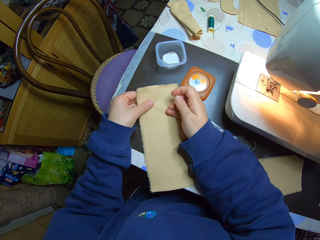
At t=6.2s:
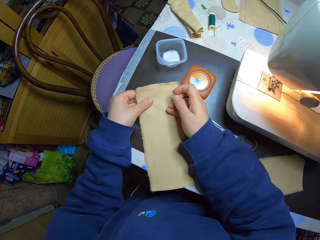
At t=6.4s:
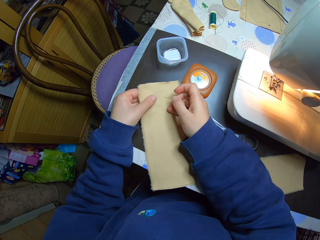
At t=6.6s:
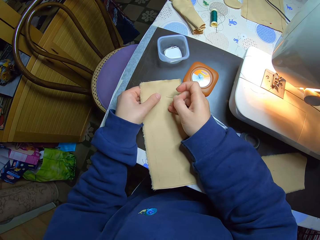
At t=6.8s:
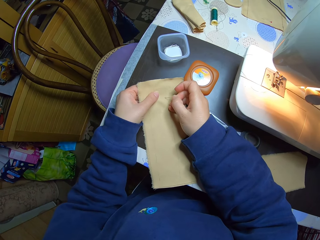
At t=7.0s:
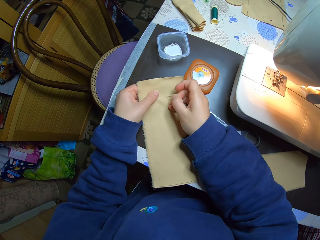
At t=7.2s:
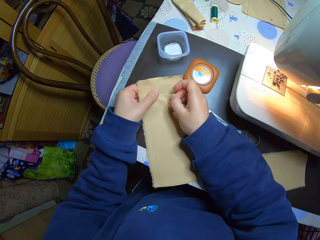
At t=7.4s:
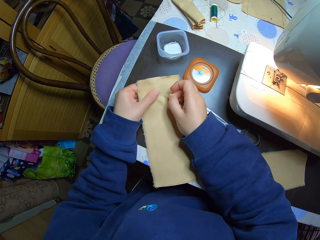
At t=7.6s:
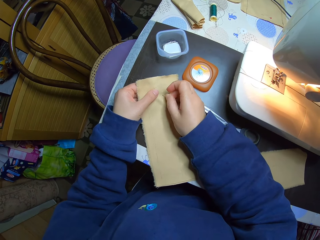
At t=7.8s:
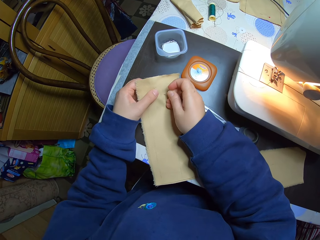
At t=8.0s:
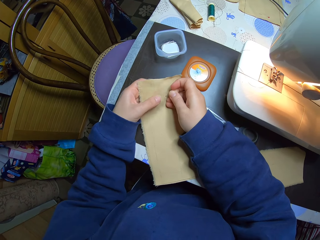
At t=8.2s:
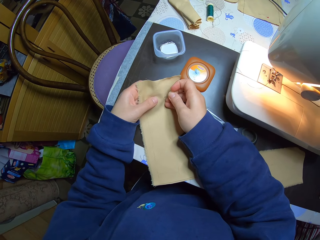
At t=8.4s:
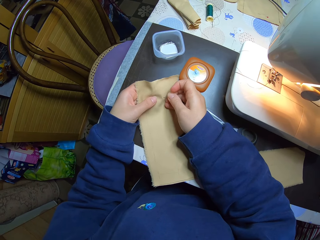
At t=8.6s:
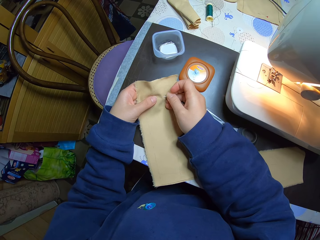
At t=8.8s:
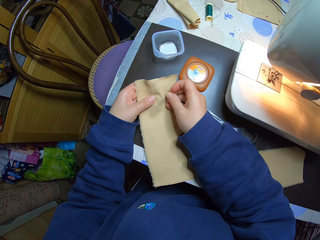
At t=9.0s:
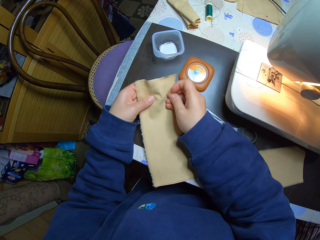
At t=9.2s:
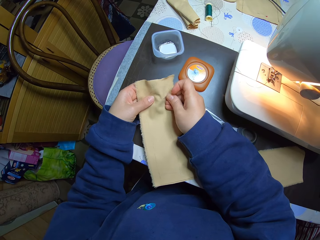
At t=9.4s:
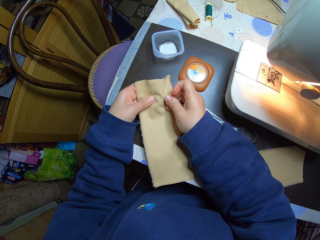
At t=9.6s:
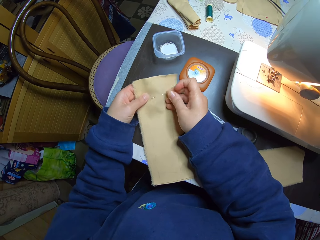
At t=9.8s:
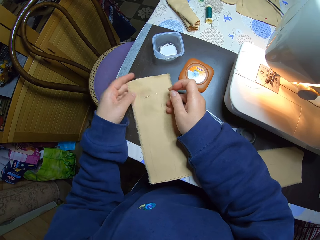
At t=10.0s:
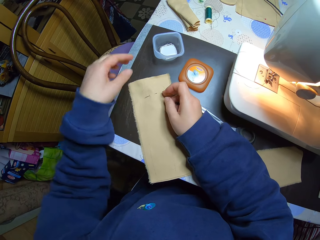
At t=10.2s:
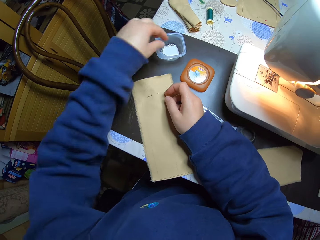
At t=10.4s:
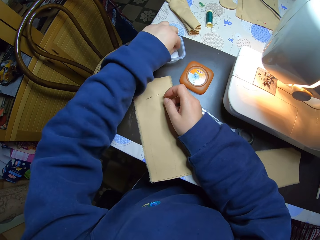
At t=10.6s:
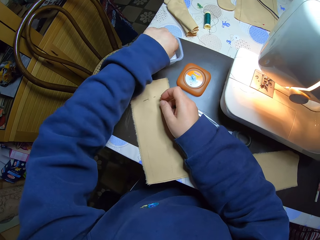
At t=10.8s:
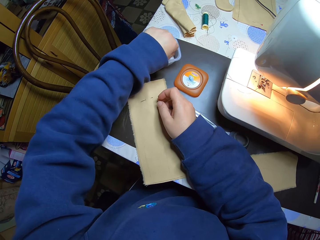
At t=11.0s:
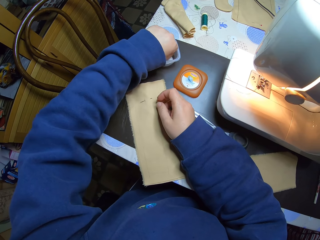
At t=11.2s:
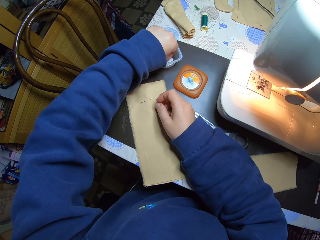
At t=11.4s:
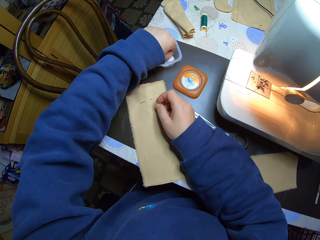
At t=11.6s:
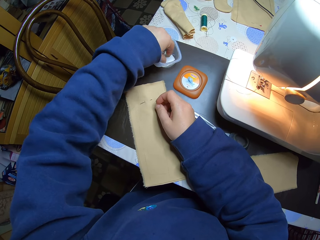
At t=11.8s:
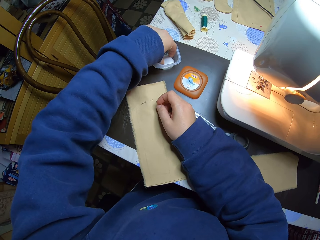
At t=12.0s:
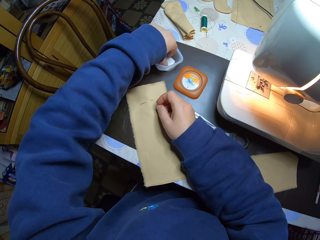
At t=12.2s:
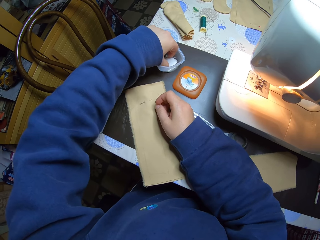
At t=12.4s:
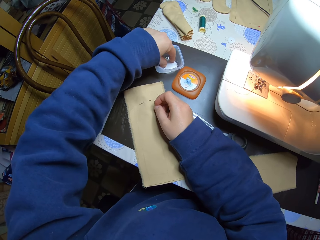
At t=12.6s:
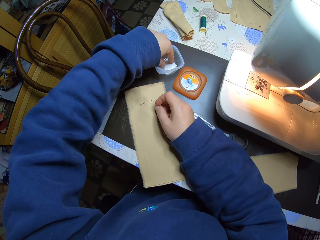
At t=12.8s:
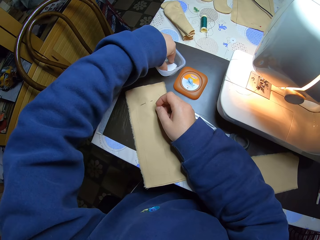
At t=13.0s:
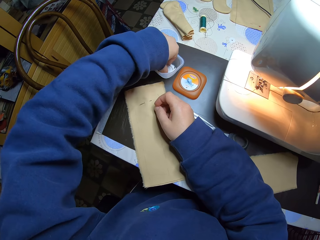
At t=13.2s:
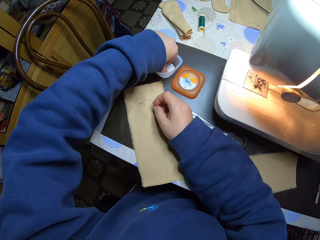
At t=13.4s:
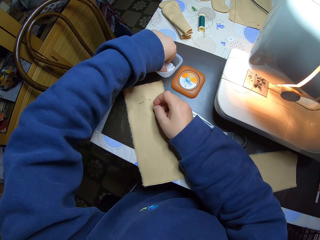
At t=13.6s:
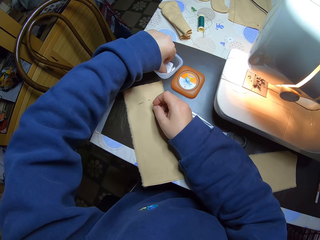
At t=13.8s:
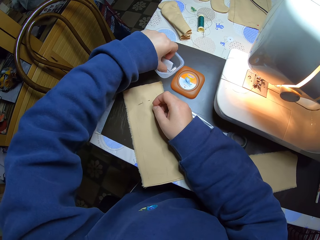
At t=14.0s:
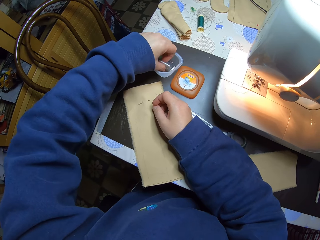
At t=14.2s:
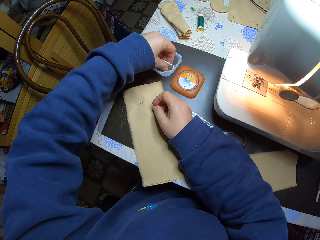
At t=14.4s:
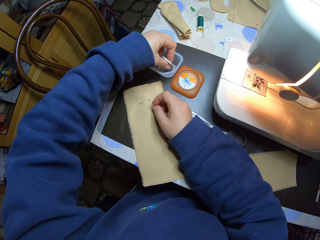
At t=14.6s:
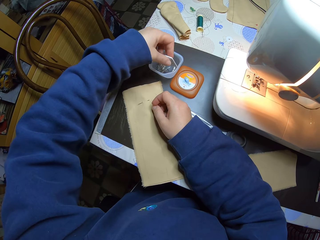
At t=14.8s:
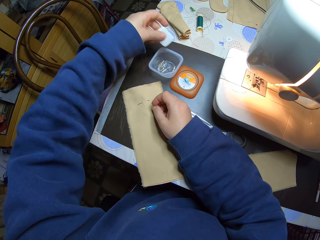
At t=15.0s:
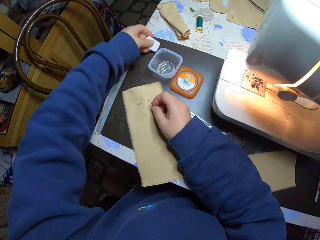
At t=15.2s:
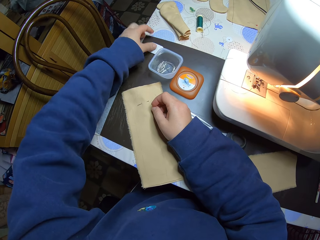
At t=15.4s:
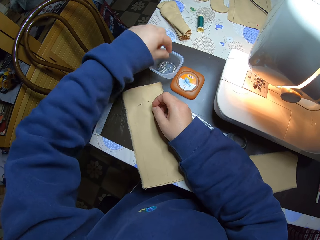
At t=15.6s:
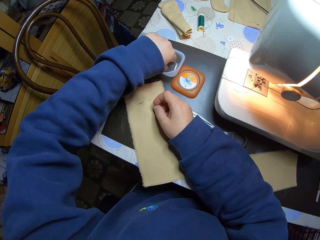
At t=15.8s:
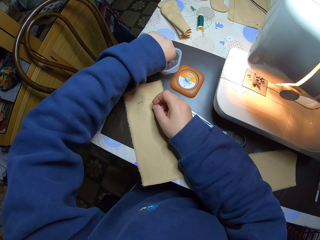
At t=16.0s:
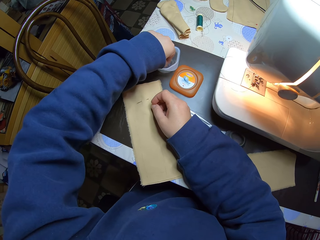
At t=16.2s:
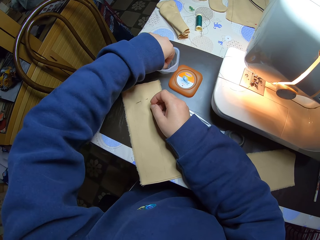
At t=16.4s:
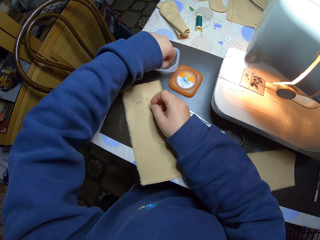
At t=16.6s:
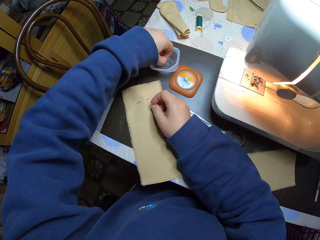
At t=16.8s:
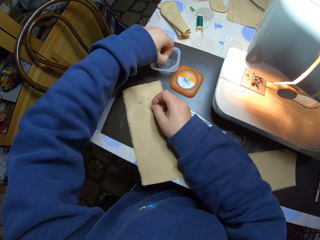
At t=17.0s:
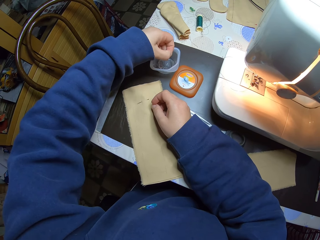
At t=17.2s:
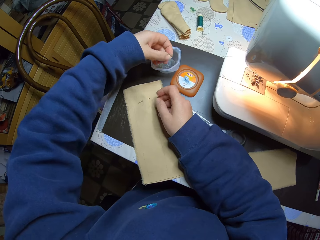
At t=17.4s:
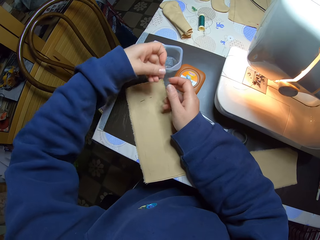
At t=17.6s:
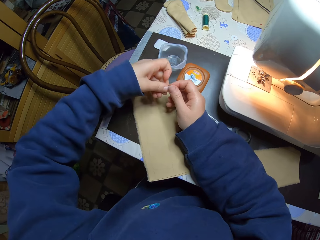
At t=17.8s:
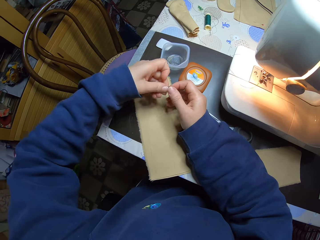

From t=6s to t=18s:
The camera wearer holds the material with the left hand. She places her right hand on the piece of cloth on the table. She inserts the pin in her right hand into the piece of cloth on the table. She puts the material on the table. She picks something. She picks a small plastic tablet from the pin box with her left hand. She drops the small plastic tablet on the table with her left hand. She picks a pin from the pin box on the table with her left hand.

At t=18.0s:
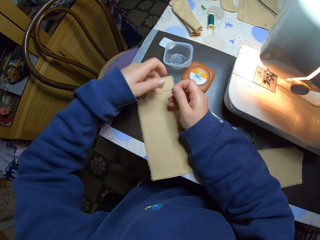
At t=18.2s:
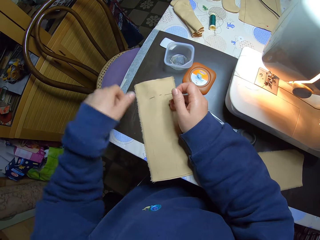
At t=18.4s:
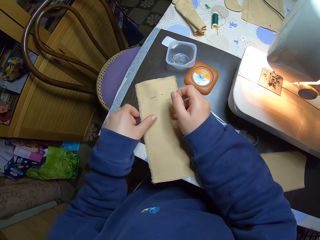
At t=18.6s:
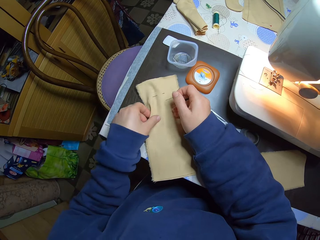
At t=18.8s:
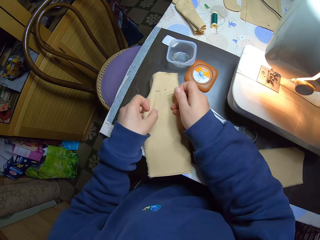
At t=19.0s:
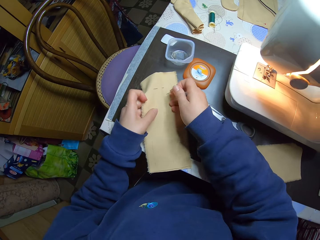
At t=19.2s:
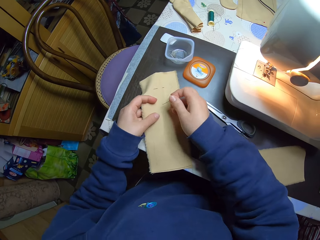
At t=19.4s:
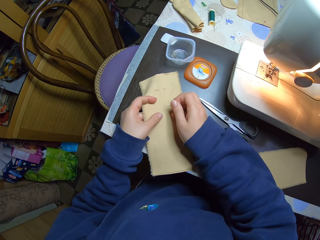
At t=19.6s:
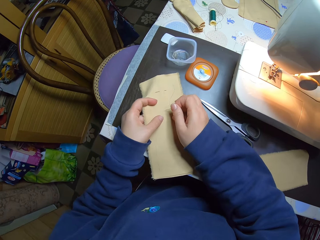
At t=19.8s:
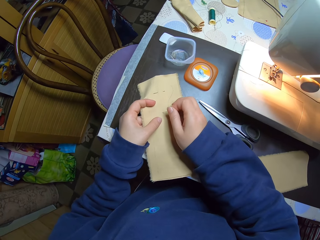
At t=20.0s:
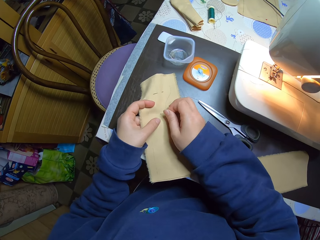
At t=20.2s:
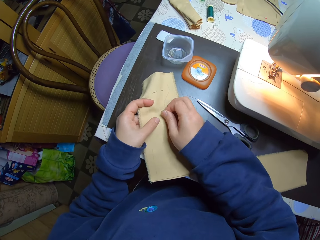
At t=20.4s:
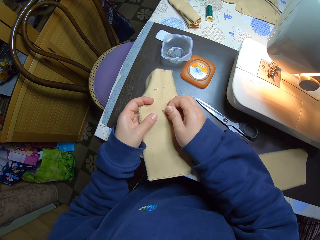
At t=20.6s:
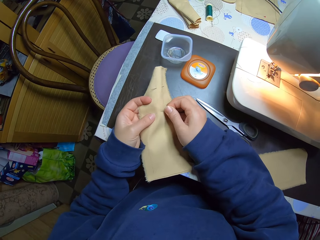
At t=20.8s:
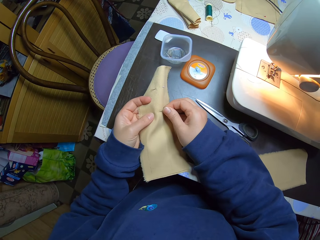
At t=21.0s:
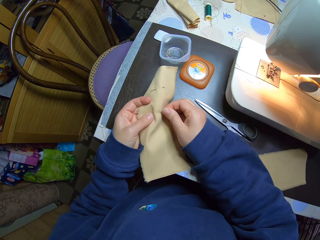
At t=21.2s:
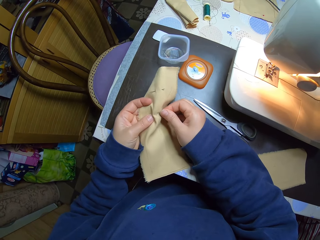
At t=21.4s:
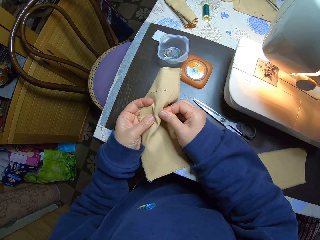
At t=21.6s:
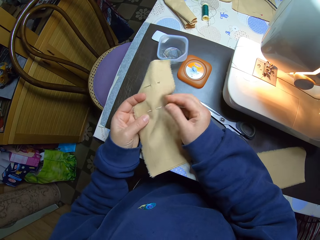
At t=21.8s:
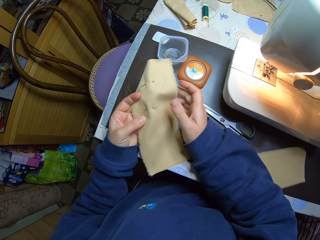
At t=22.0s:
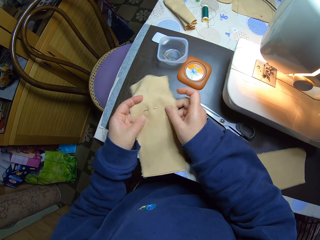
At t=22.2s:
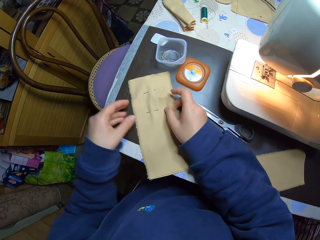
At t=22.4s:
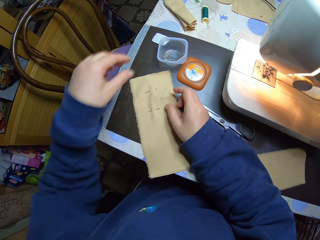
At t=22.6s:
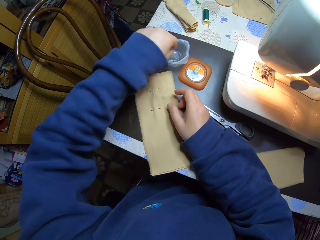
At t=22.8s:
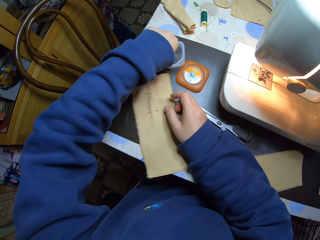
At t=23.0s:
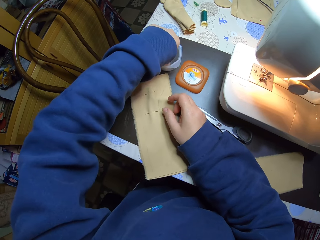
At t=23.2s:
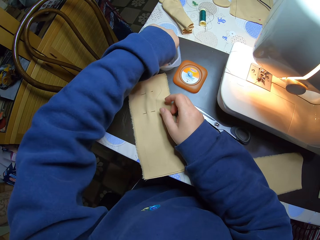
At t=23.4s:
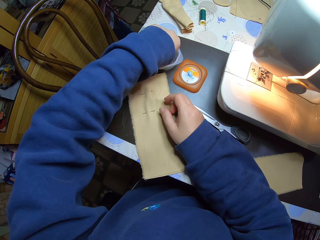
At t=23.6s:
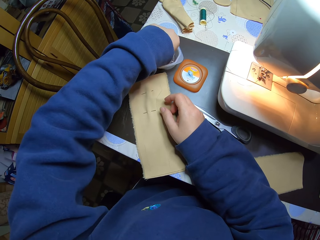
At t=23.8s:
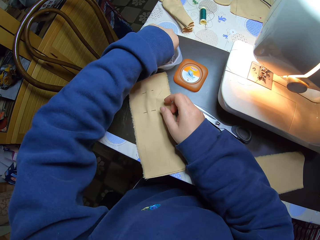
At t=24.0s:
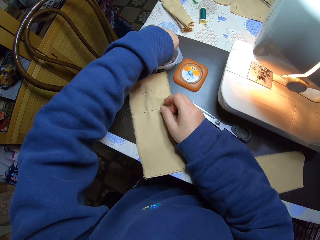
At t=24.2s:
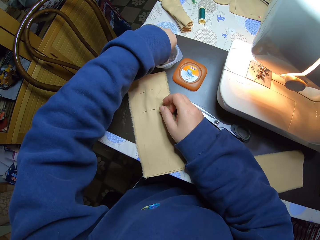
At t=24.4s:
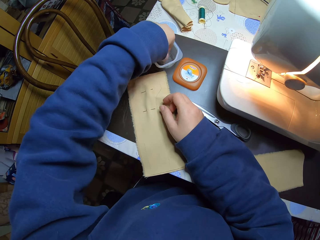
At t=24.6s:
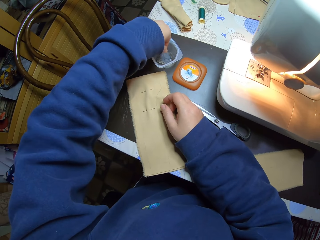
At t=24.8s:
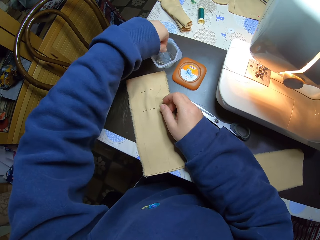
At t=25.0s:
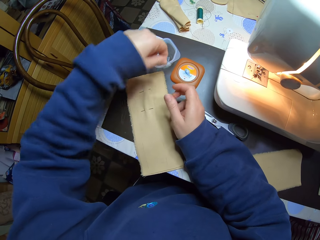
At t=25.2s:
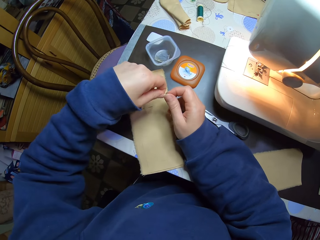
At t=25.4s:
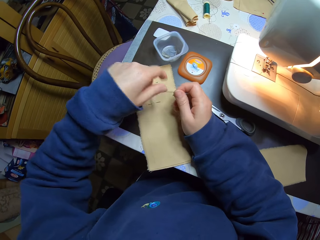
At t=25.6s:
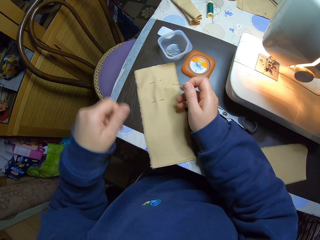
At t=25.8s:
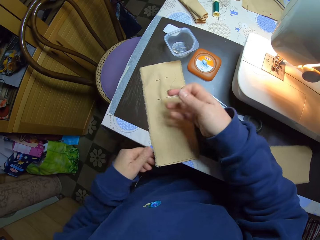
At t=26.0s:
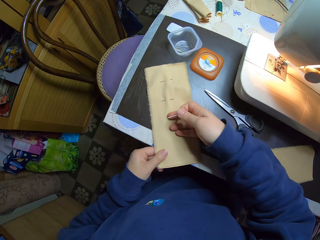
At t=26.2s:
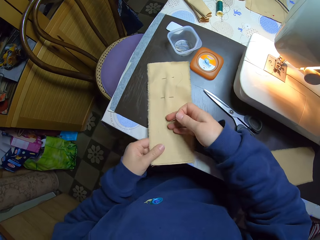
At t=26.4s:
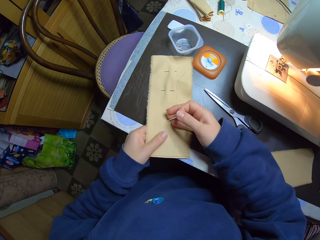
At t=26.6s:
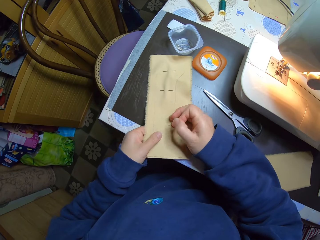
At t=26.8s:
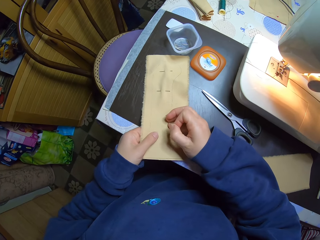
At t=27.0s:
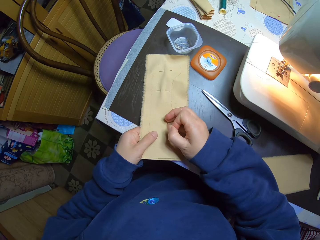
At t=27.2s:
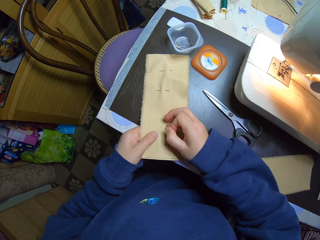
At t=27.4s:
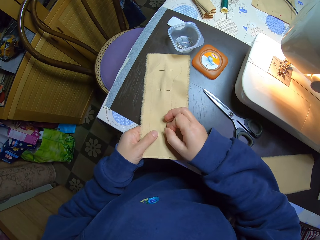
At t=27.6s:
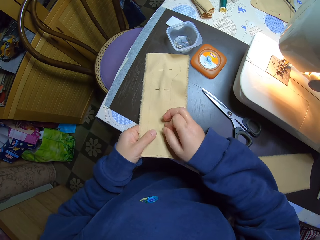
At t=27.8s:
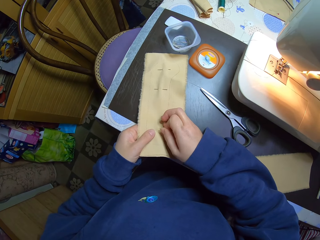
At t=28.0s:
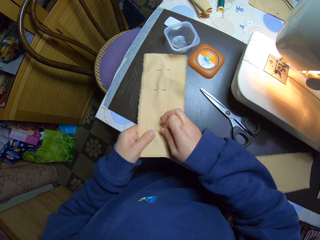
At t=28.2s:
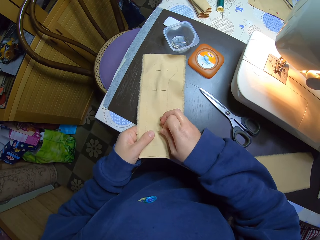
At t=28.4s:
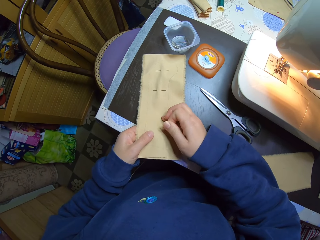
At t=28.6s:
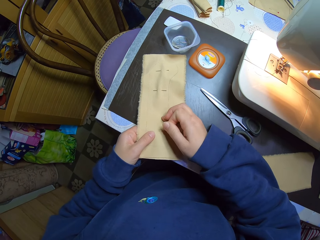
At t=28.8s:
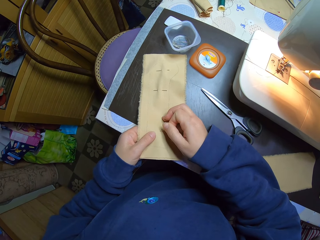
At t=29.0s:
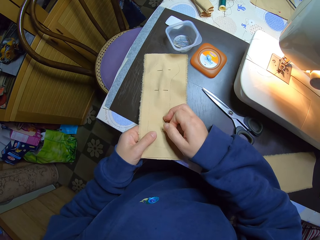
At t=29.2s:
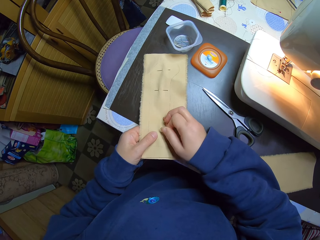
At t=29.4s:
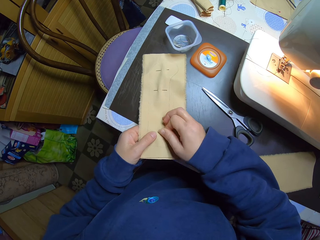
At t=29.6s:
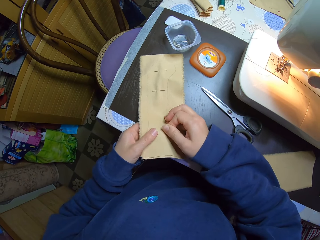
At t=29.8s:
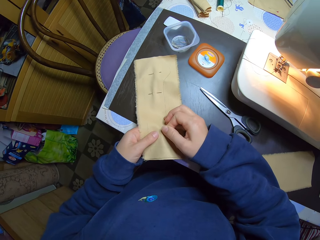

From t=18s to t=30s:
The camera wearer holds the pin. She passes the pin from her left hand to her right hand. She holds the piece of cloth on the table with her left hand. She inserts the pin in her right hand into the piece of cloth on the table. She puts the material on the table. She picks a pin from the pin box on the table with her left hand. She passes the pin from her left hand to her right hand. She holds the pin. She holds the piece of cloth on the table with her left hand. She inserts the pin in her right hand into the piece of cloth on the table.
